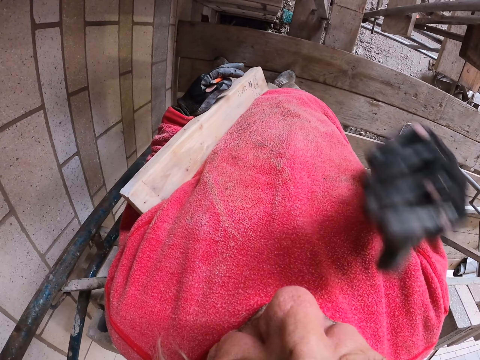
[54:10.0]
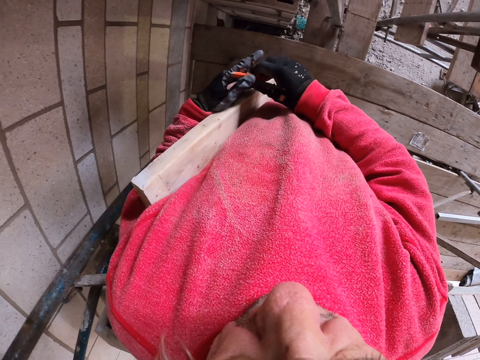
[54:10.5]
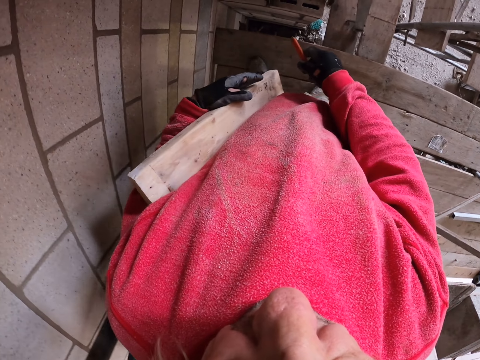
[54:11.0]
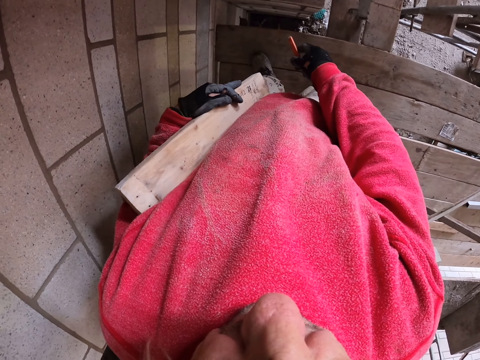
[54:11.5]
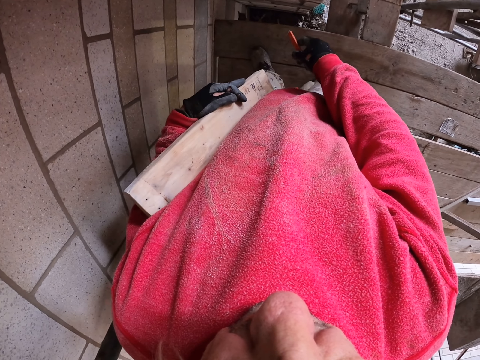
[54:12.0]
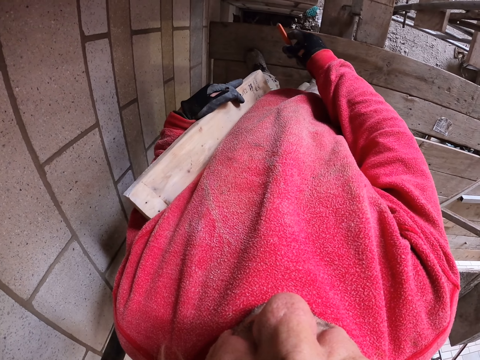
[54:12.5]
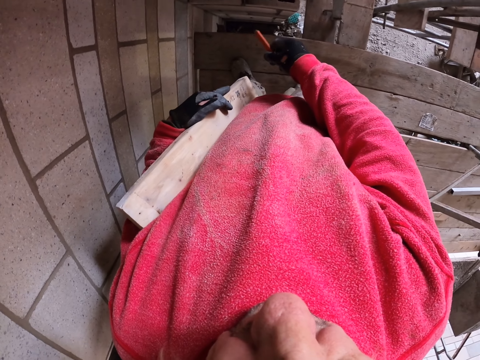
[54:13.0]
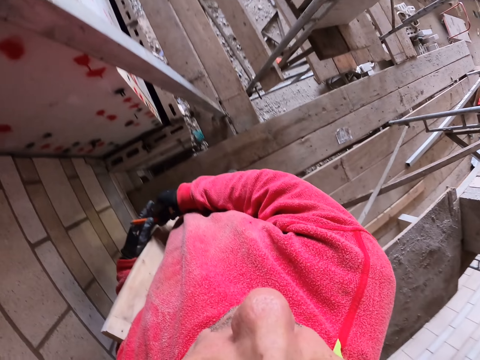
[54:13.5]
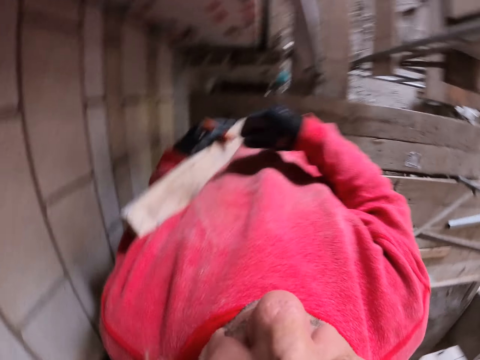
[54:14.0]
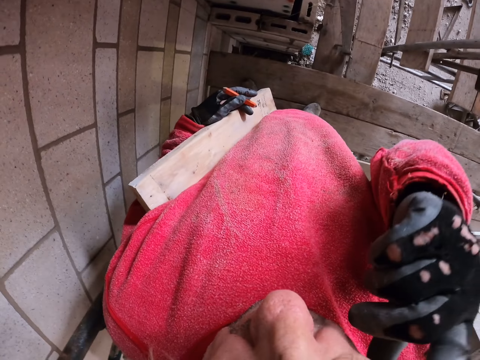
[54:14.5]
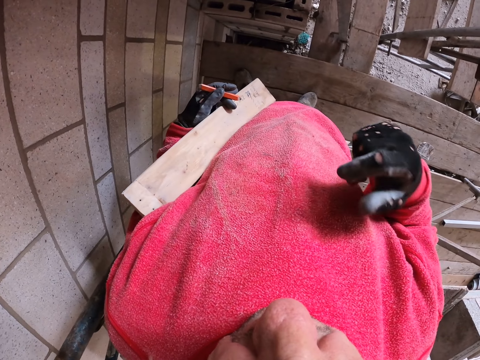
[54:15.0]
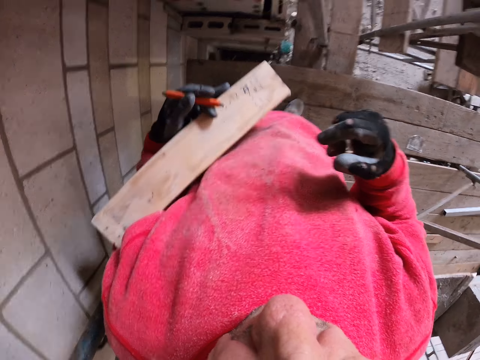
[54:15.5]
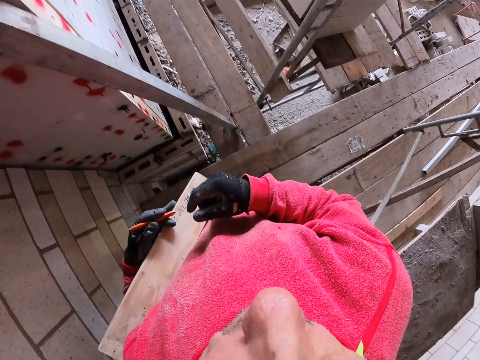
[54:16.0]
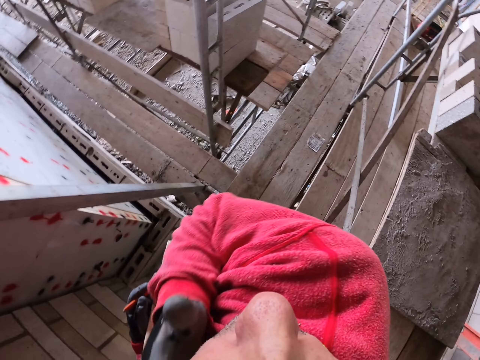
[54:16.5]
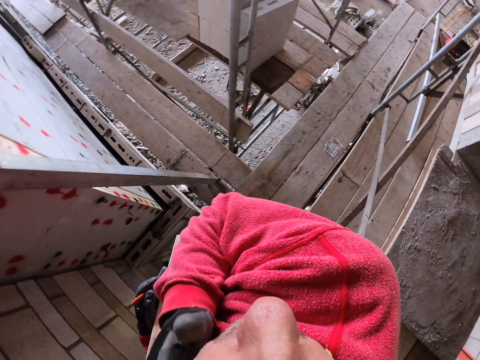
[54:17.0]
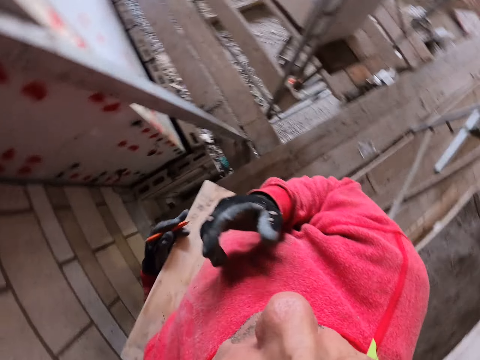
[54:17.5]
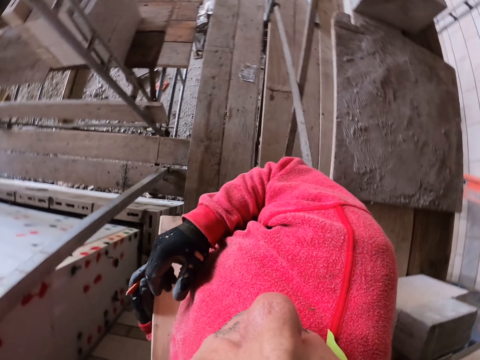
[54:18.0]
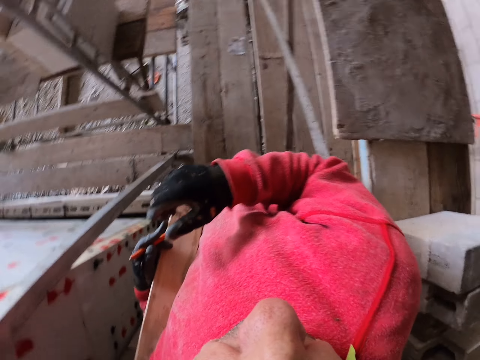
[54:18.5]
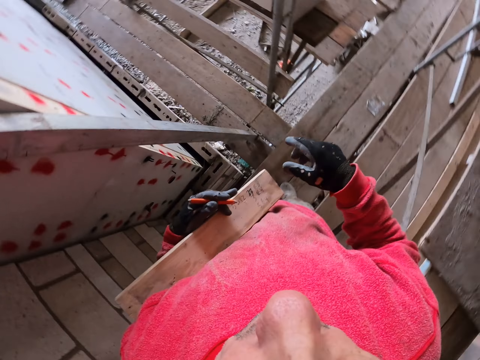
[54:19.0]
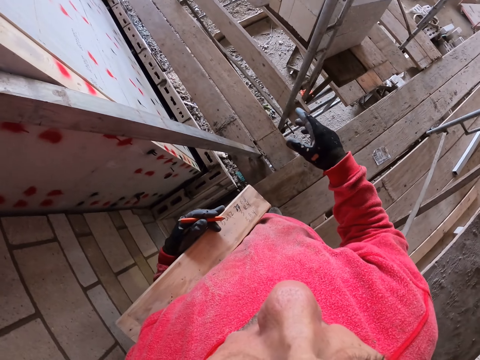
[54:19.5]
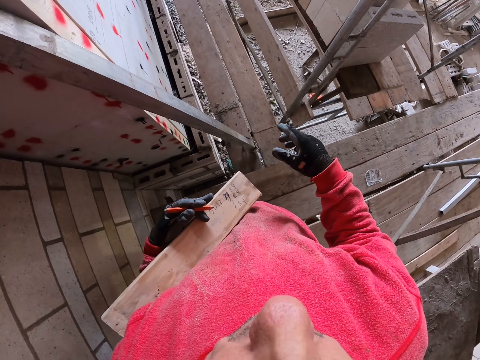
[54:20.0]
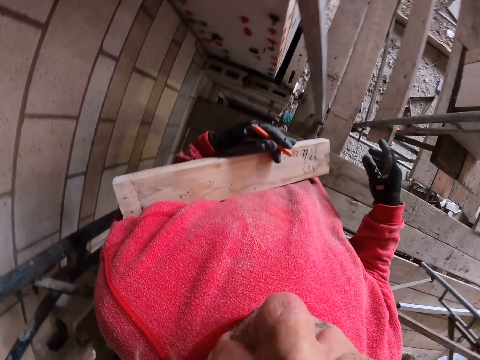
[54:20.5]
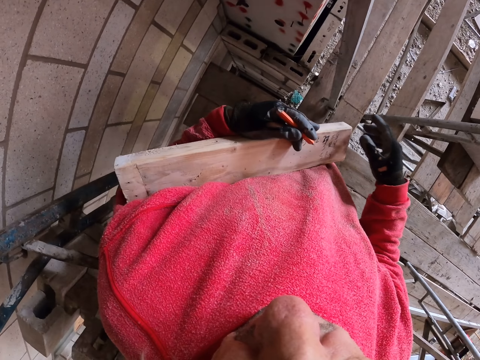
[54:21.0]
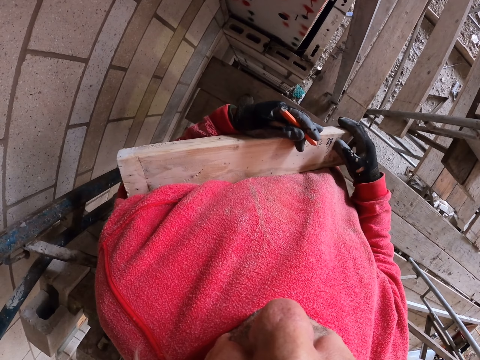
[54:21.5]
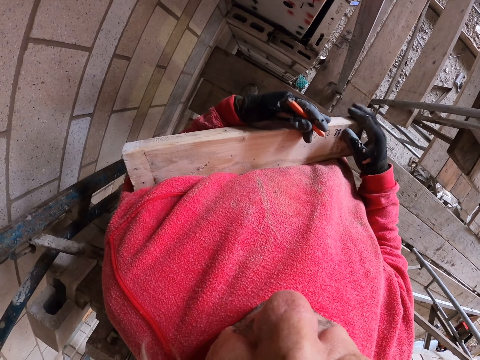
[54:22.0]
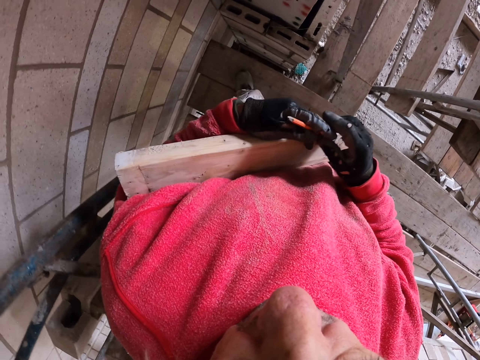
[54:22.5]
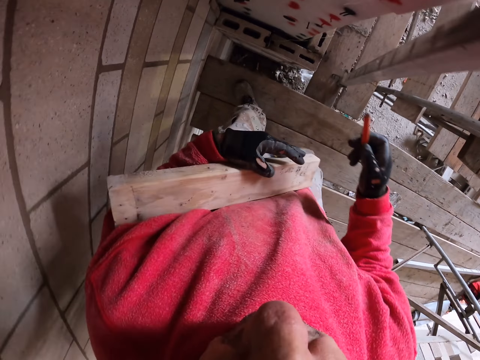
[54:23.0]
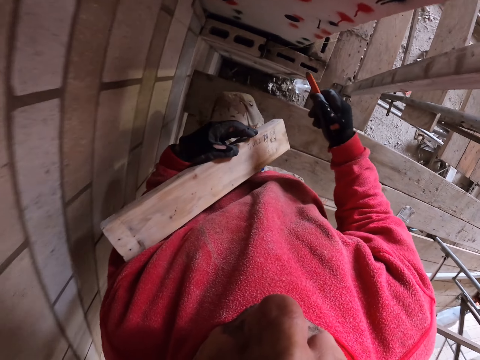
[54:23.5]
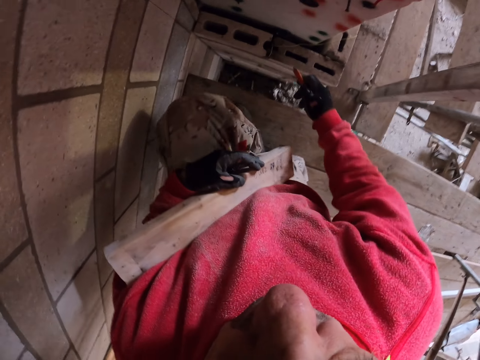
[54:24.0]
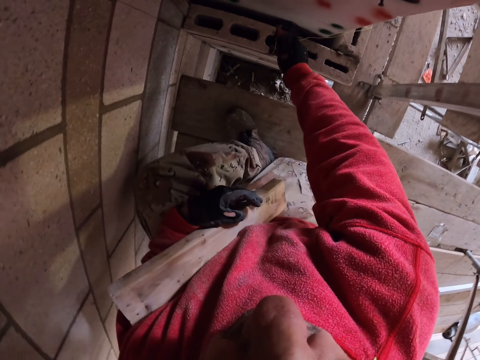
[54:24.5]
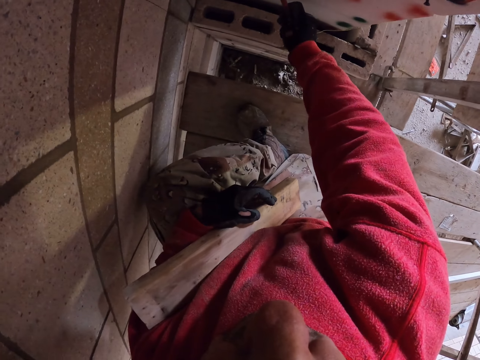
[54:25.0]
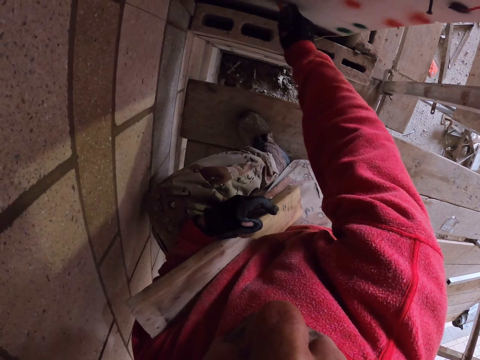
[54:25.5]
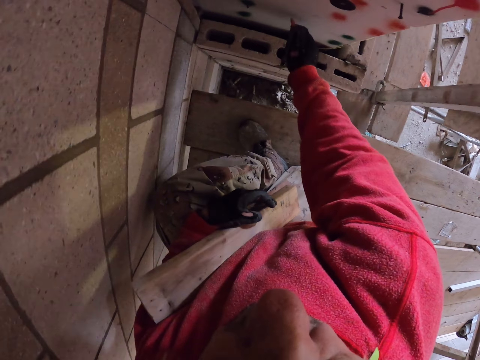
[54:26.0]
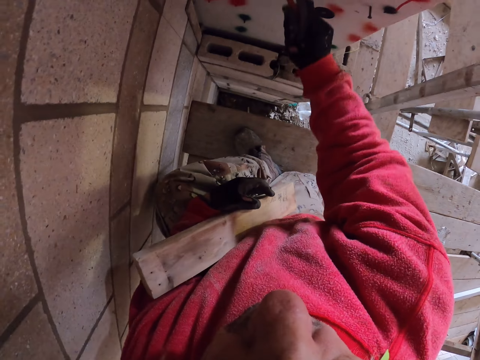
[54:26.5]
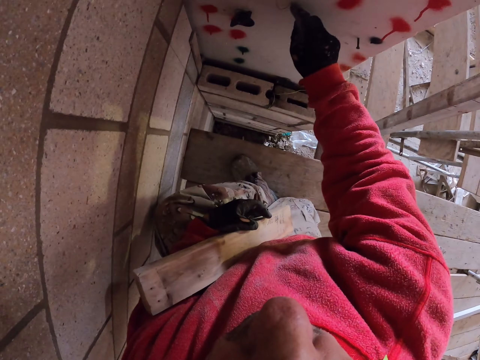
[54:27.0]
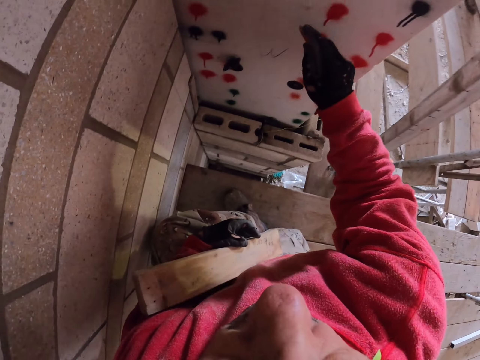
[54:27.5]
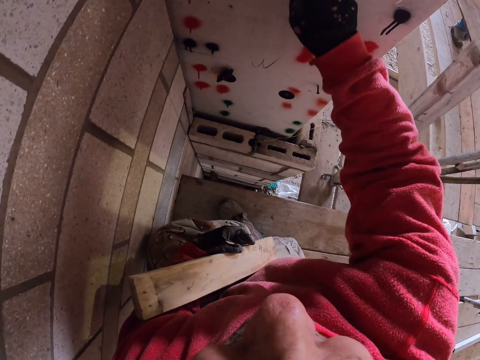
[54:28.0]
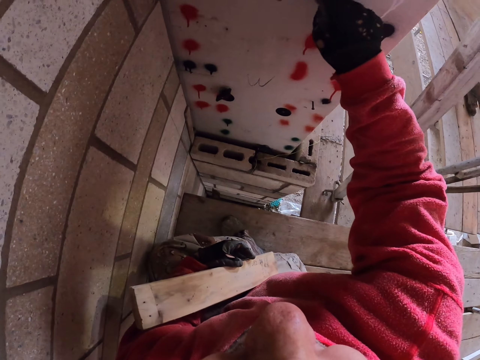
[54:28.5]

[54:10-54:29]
The camera wearer grabs the pen. They raise their hand up. They grab the pen again. They mark on the wall.

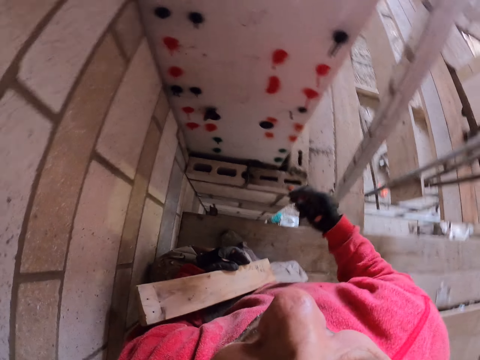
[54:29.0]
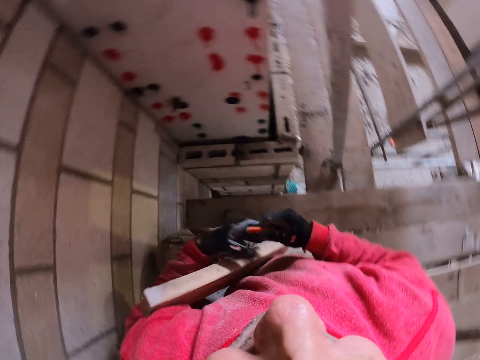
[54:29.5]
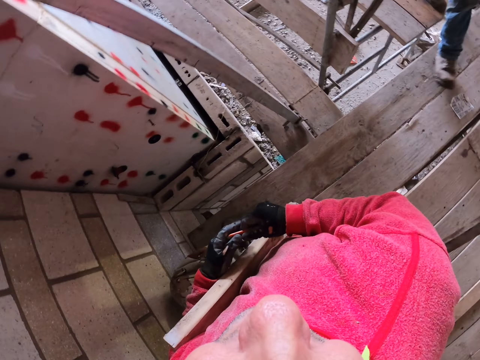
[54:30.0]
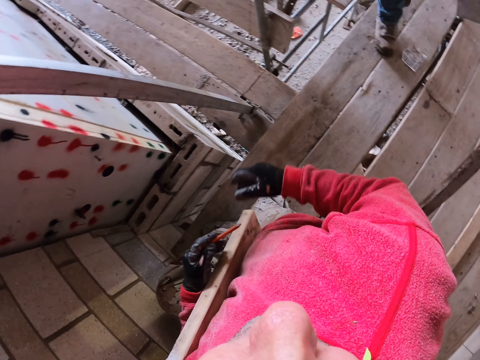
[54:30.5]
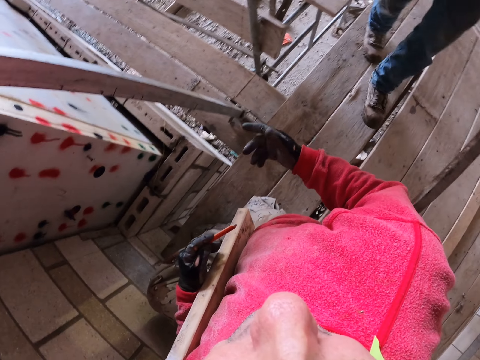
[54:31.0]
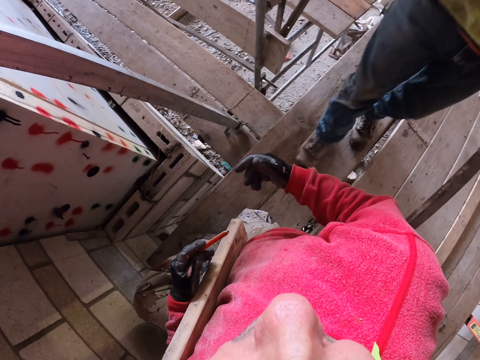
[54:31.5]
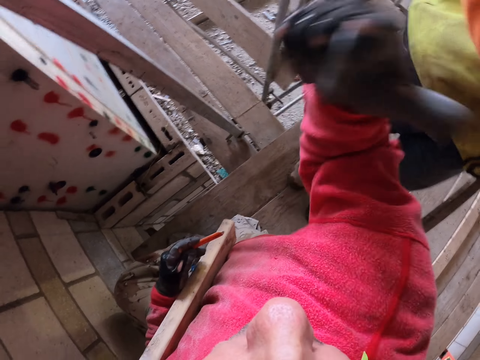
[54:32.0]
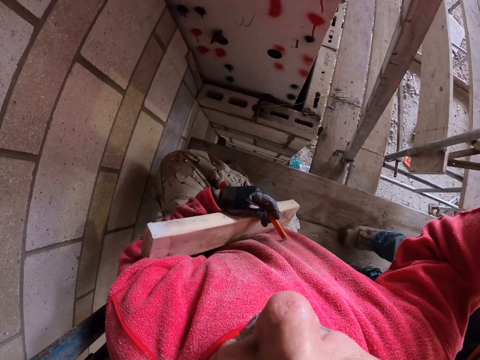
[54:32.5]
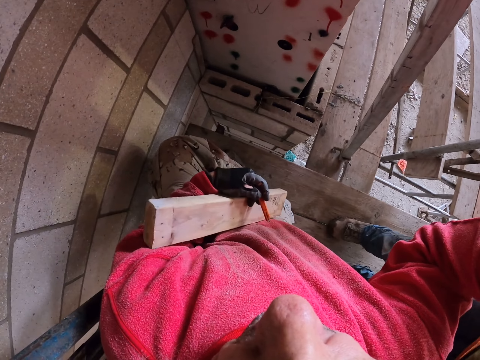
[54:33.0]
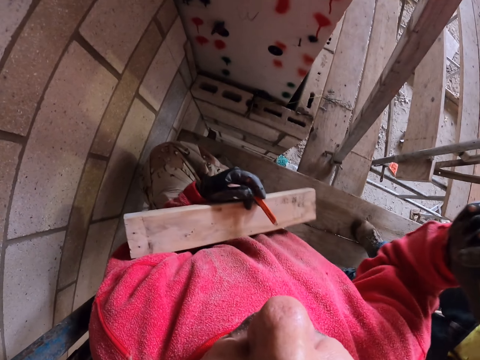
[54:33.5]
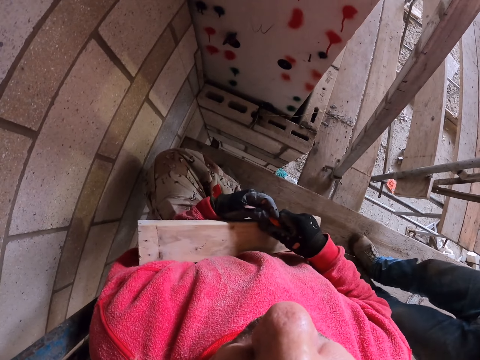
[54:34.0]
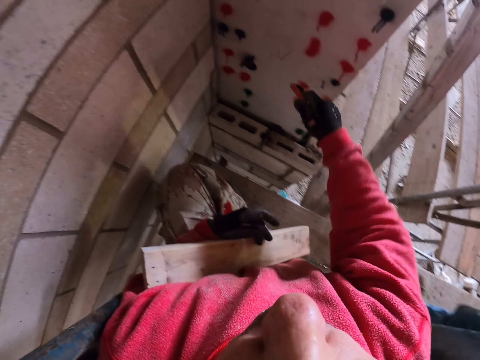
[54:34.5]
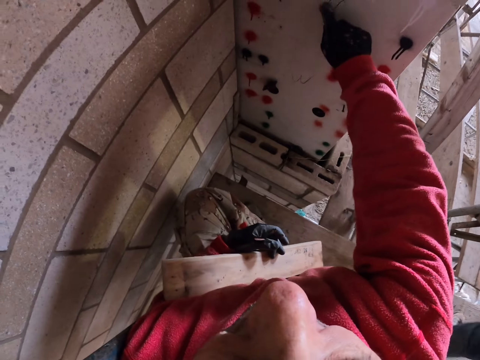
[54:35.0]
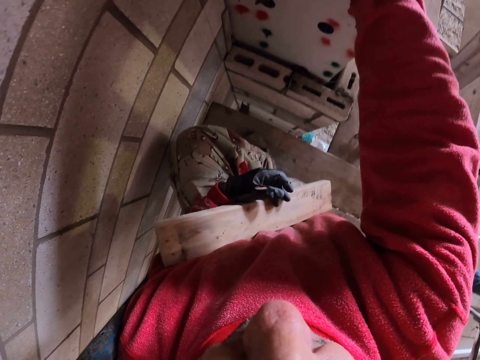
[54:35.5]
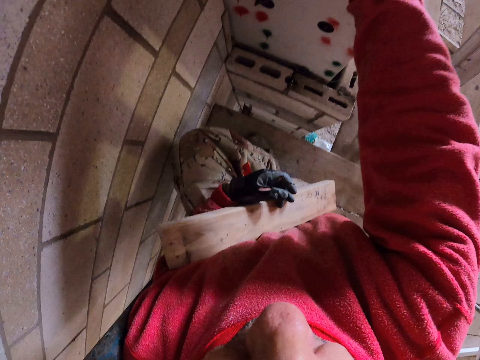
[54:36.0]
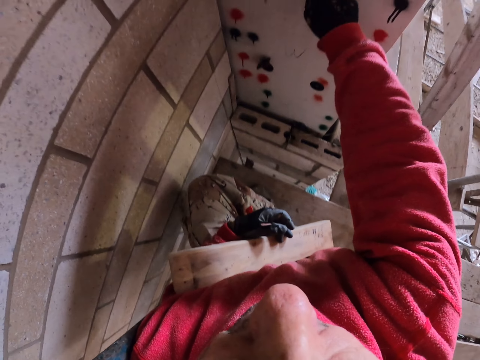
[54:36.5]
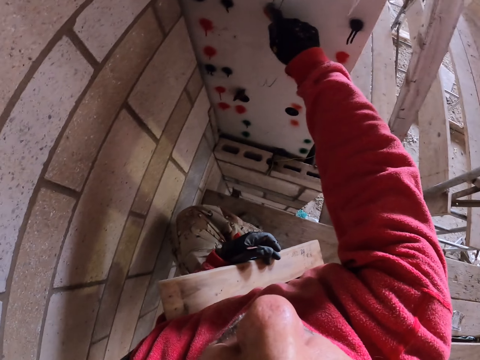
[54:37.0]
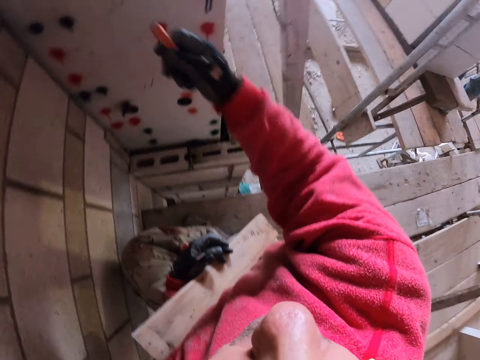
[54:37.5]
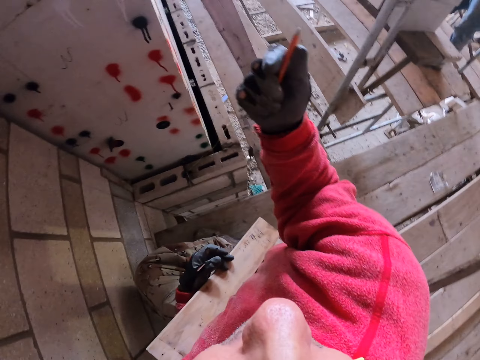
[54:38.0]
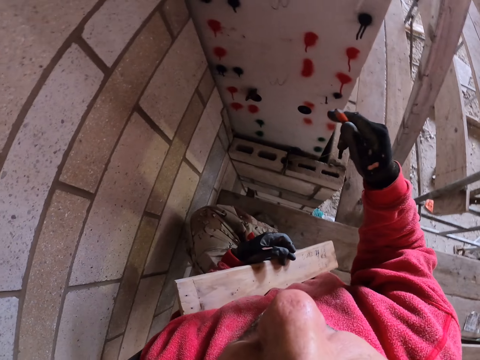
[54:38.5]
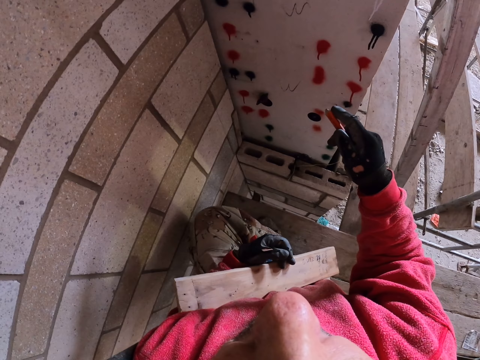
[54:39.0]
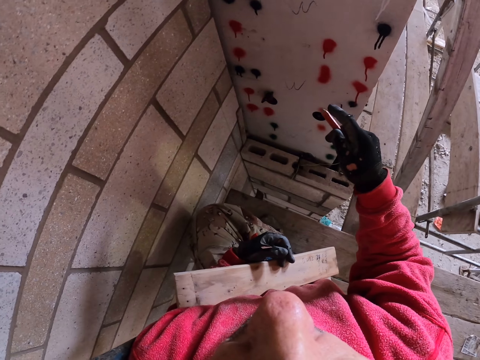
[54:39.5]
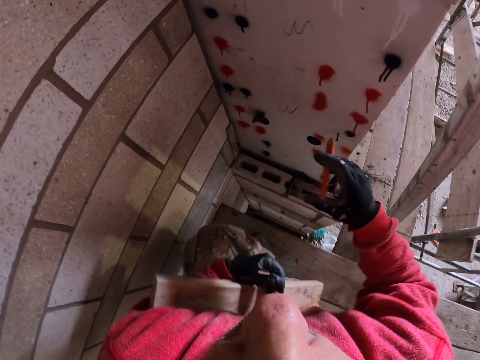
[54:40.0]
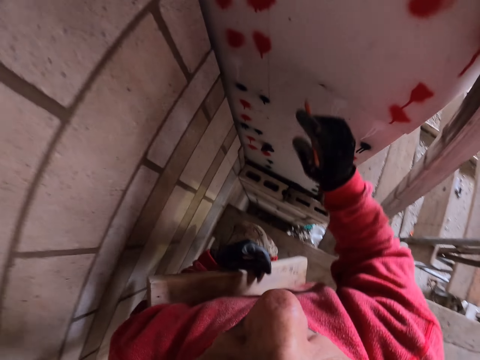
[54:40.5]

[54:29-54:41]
The camera wearer marks on the wall. They touch the pen.
